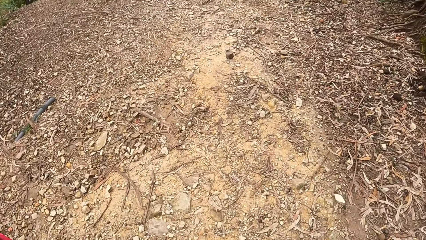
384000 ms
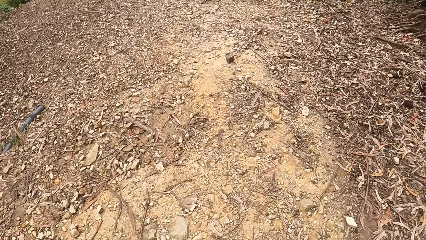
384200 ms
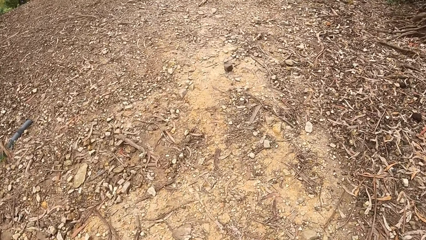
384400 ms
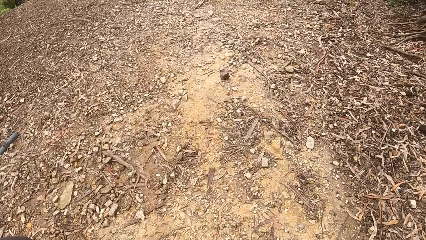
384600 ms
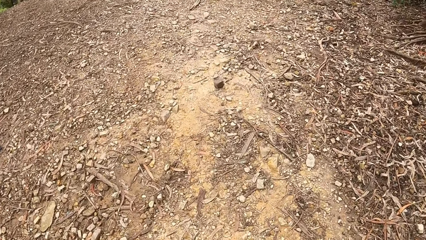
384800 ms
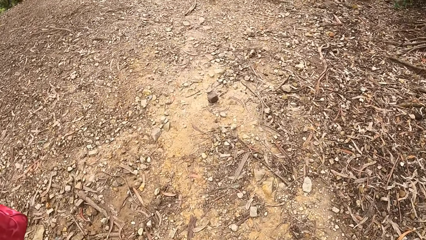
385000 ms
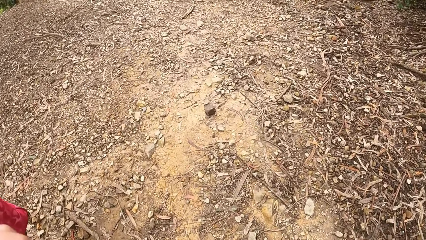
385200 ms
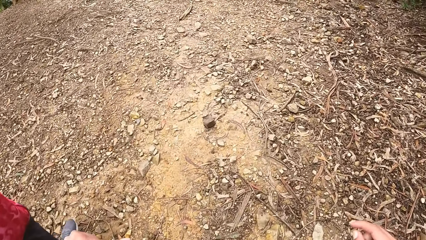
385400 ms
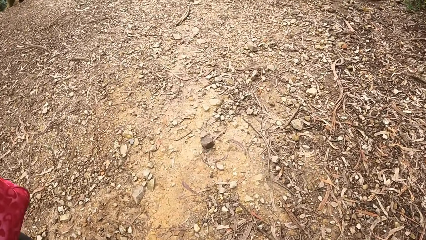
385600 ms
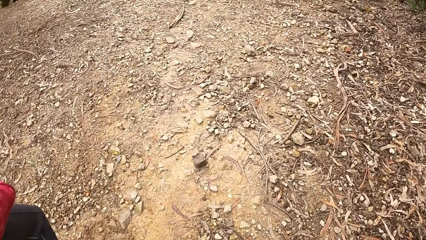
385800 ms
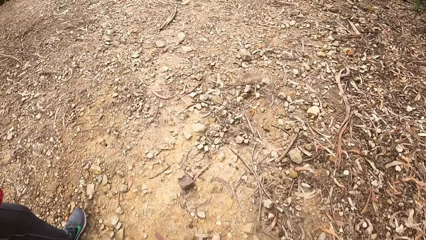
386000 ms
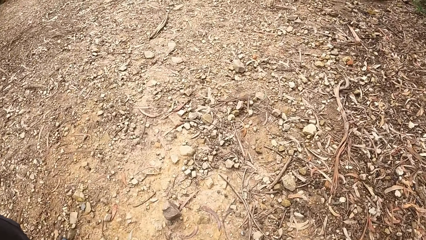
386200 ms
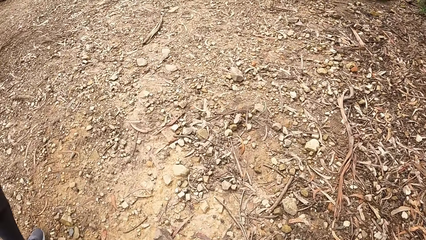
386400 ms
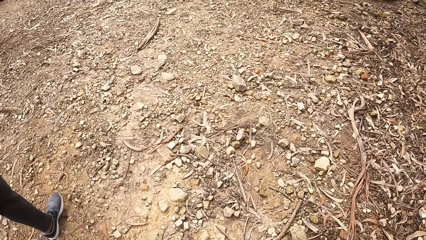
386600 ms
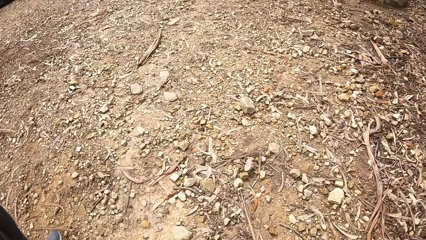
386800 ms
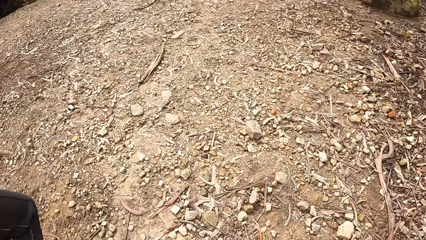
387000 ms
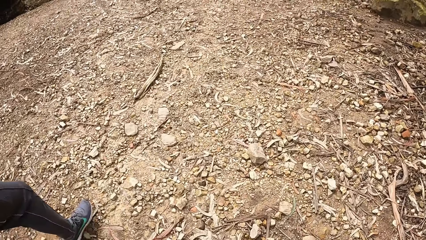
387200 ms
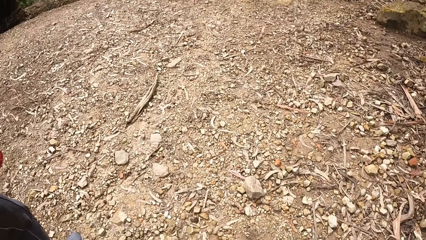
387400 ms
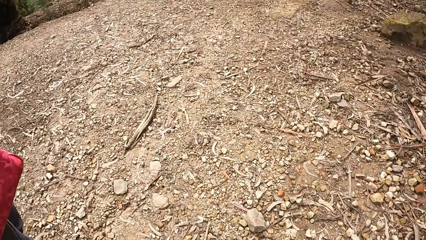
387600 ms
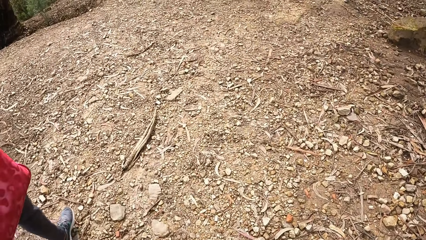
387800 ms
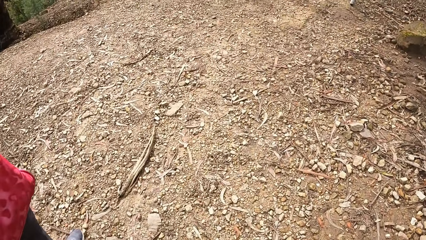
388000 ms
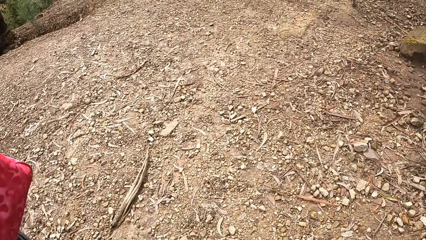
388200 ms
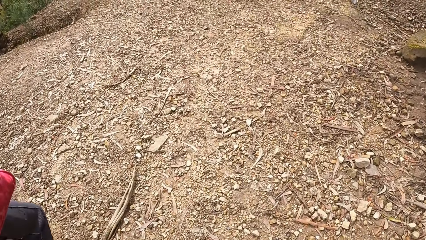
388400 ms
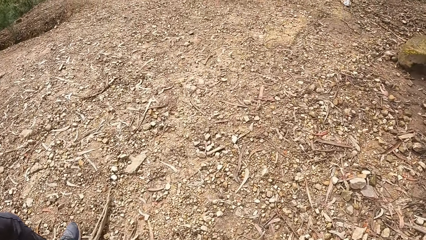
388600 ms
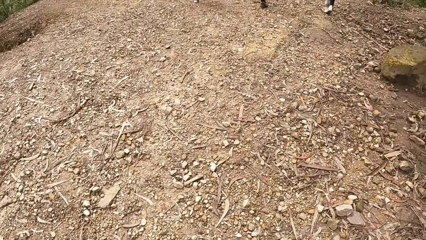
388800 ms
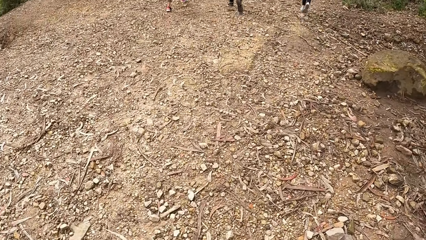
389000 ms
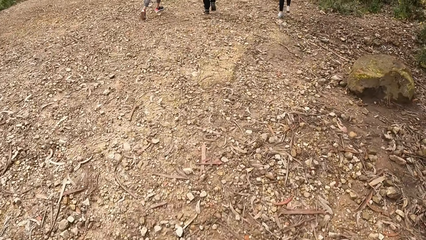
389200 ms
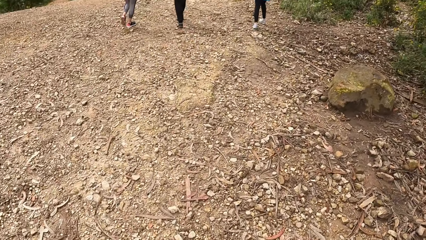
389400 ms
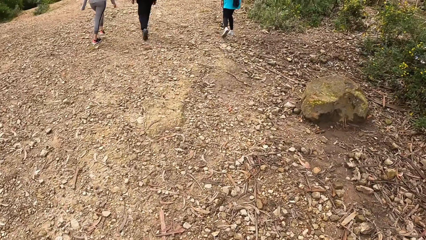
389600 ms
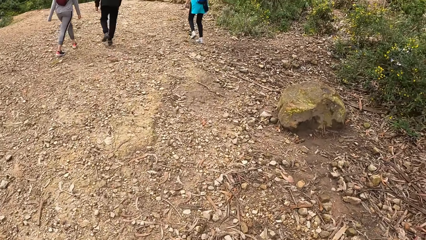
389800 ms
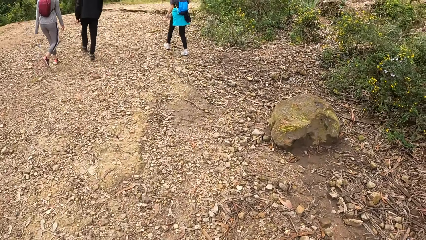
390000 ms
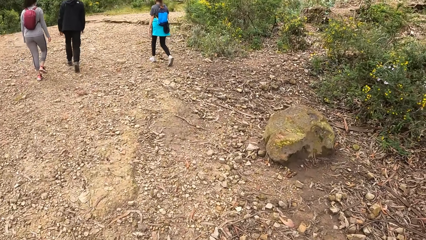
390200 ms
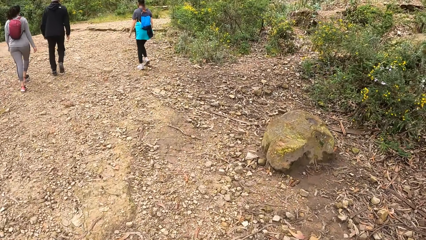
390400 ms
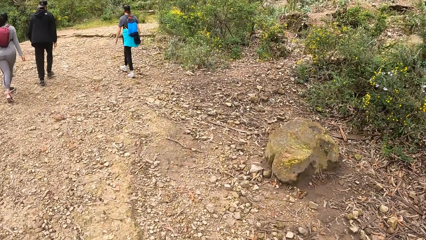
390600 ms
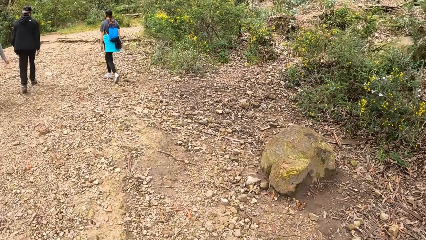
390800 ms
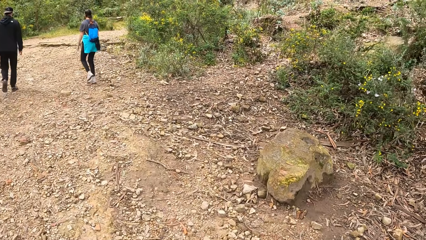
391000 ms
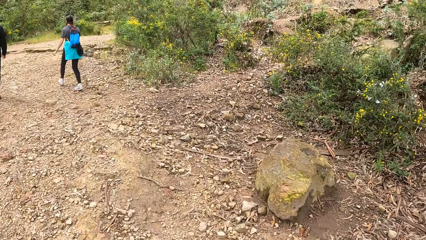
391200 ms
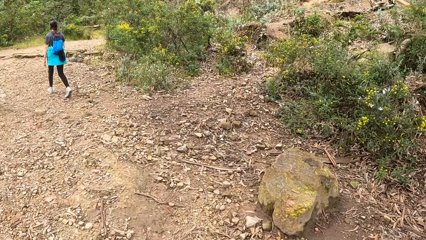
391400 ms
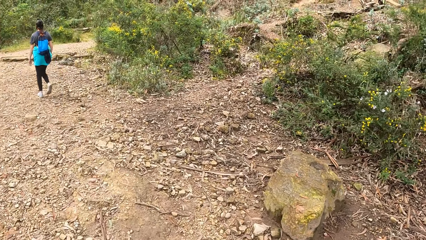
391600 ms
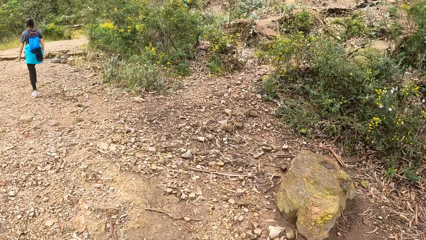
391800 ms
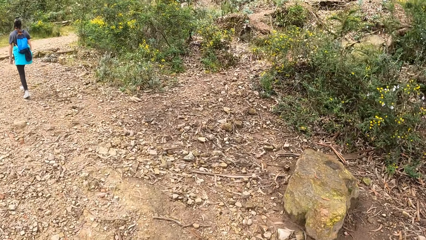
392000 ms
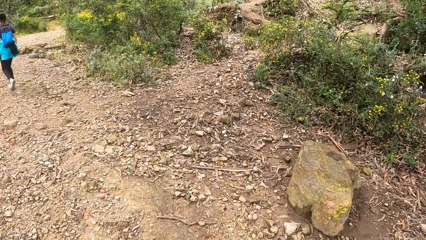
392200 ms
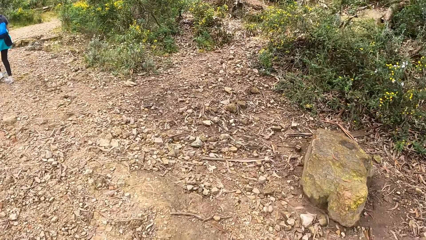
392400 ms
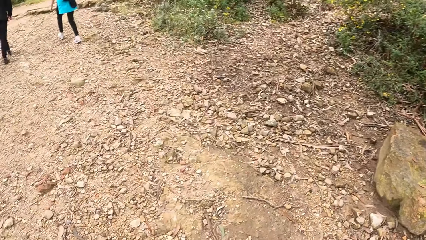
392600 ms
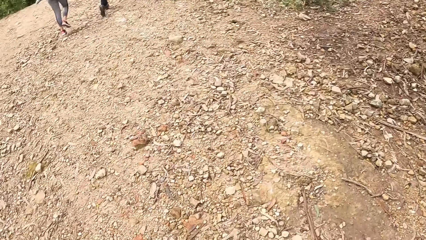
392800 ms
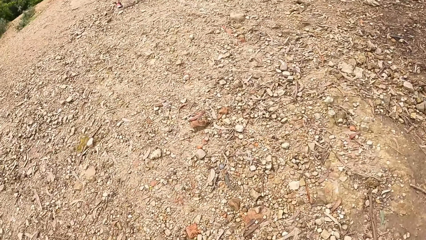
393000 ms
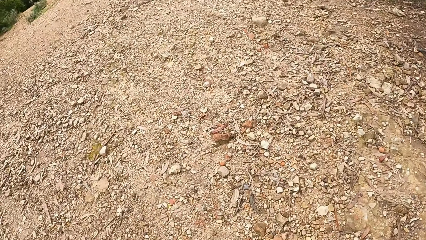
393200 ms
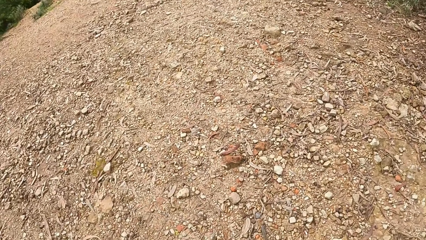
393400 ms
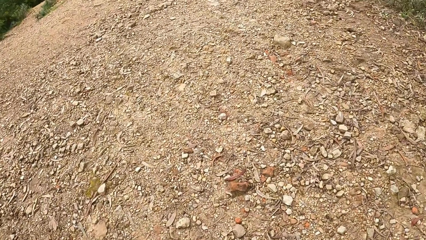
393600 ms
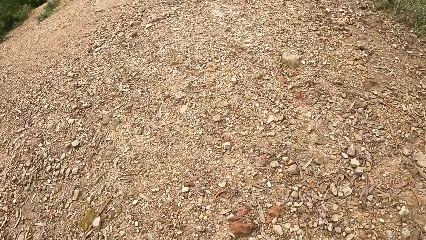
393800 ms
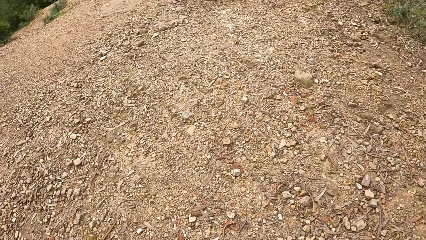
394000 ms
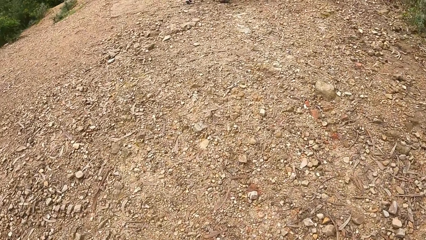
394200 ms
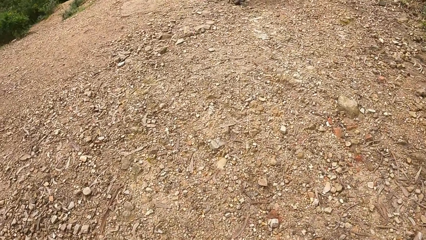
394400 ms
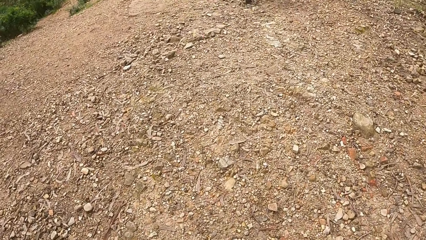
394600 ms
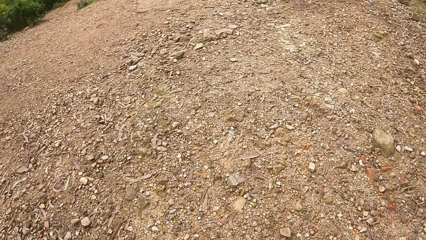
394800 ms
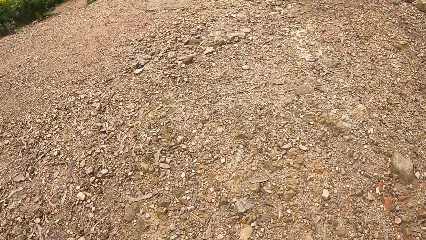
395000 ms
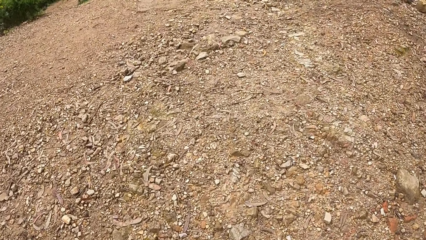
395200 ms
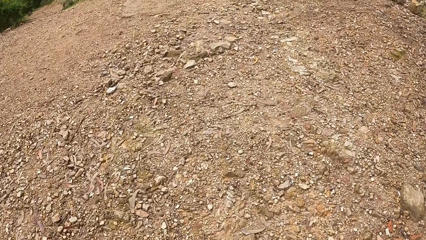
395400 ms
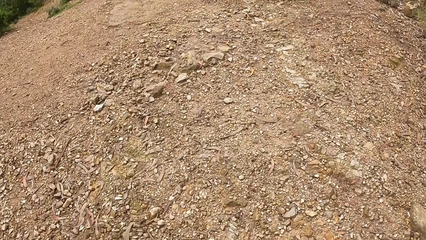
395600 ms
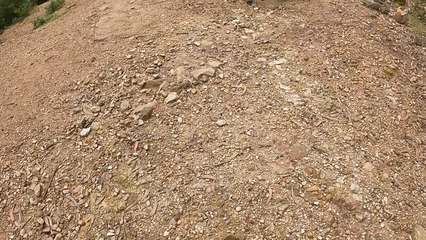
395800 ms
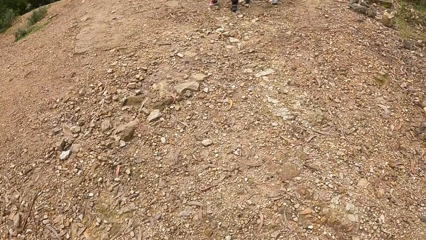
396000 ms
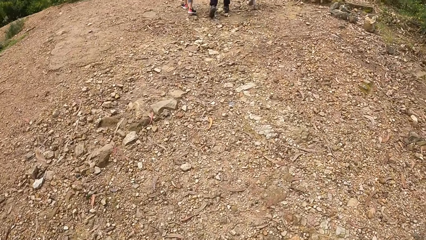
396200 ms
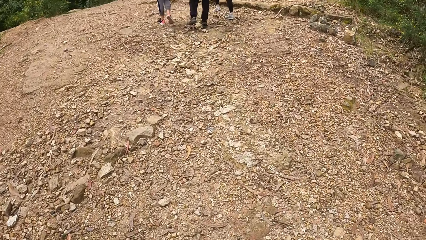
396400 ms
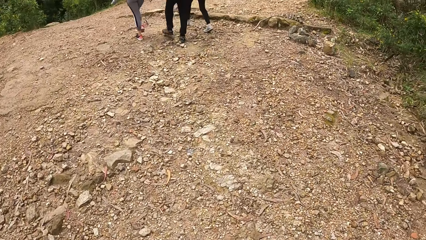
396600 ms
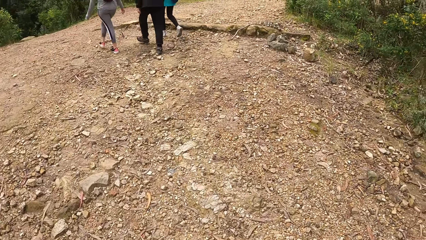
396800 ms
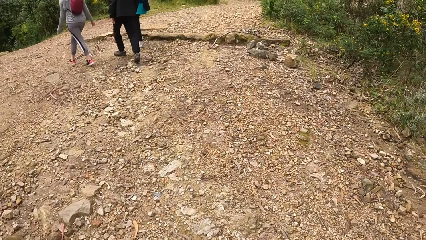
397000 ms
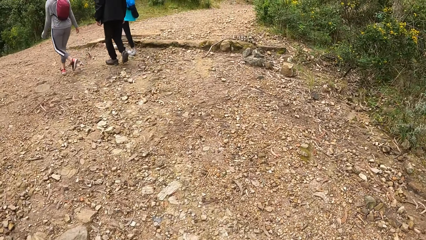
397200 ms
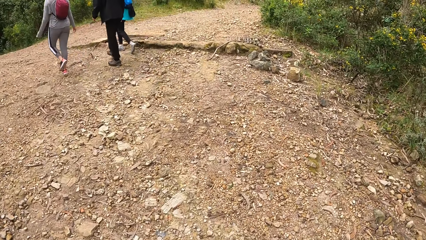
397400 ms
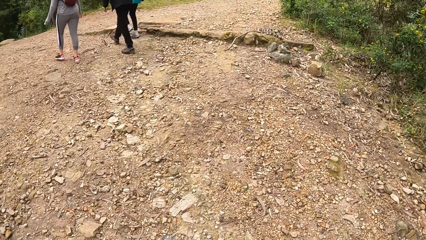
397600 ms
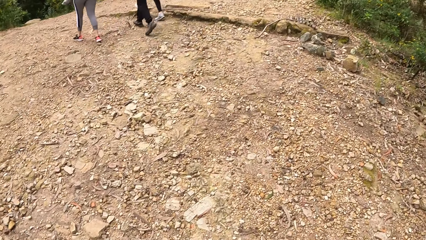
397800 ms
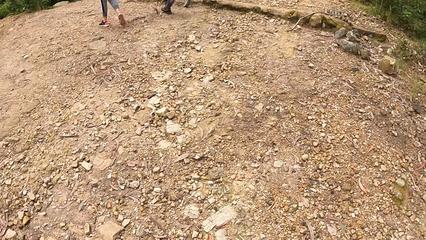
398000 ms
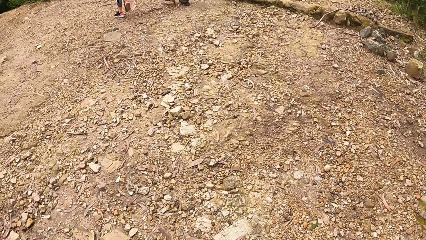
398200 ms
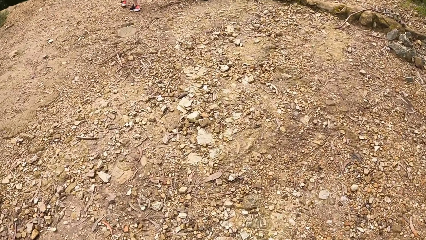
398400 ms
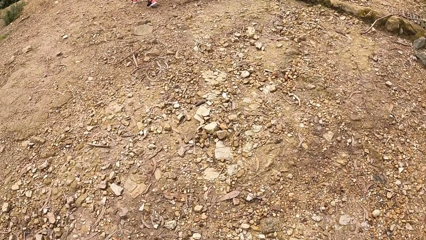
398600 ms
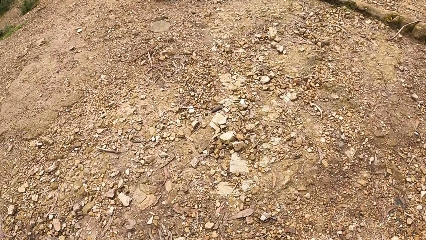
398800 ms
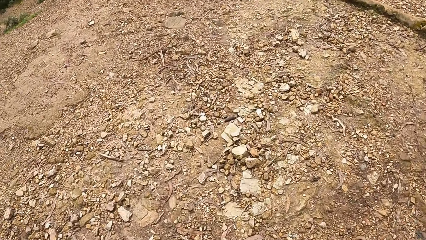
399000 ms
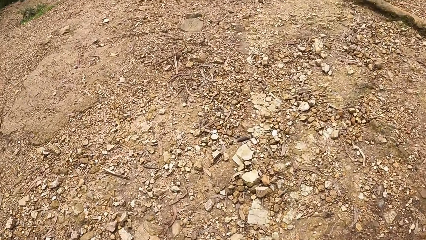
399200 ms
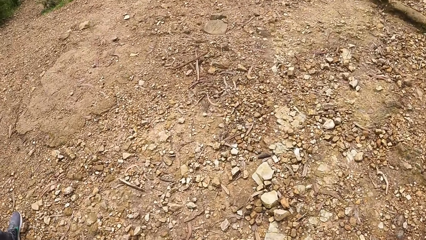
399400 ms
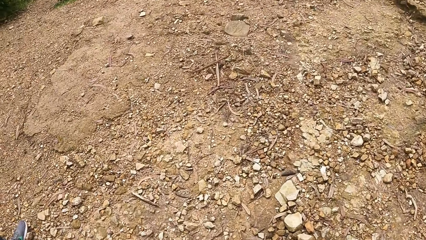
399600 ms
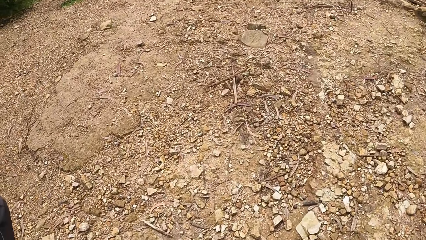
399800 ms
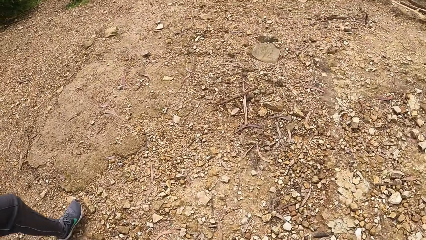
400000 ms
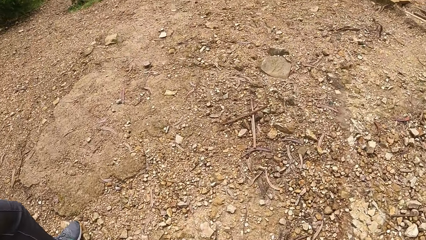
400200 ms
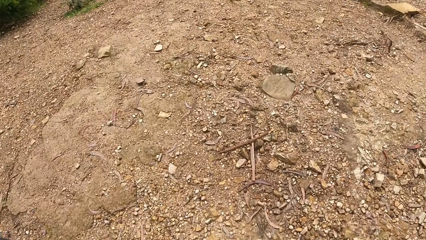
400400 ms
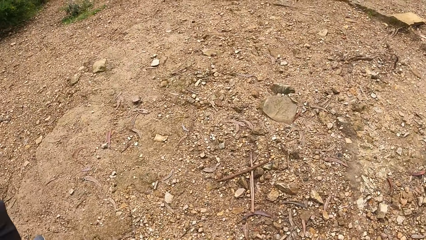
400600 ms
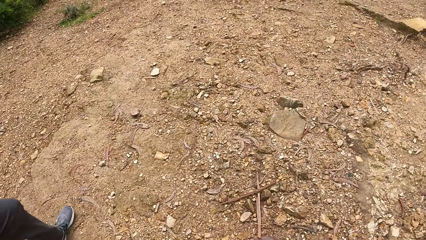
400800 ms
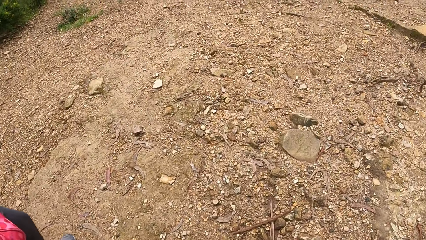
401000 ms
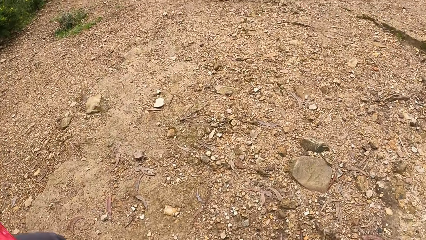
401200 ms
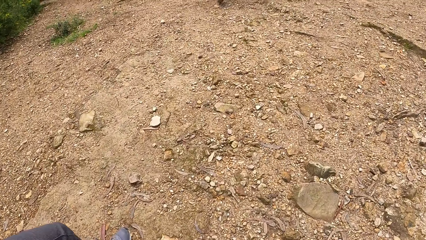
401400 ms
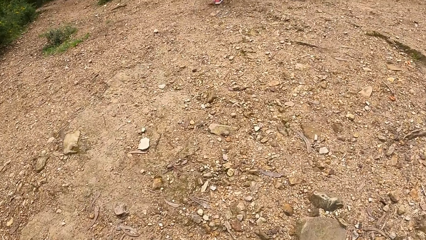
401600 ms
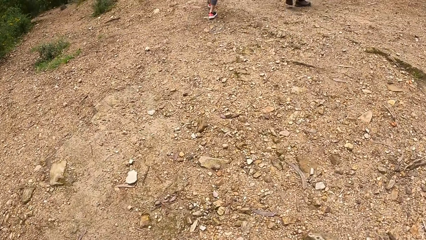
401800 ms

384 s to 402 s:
The camera wearer walks. A woman walks. The camera wearer walks. A man walks. A second woman walks. A third woman walks. The camera wearer walks. The man walks. The second woman walks. The third woman walks. The camera wearer walks.
